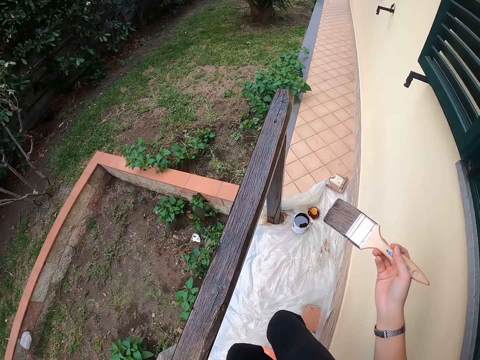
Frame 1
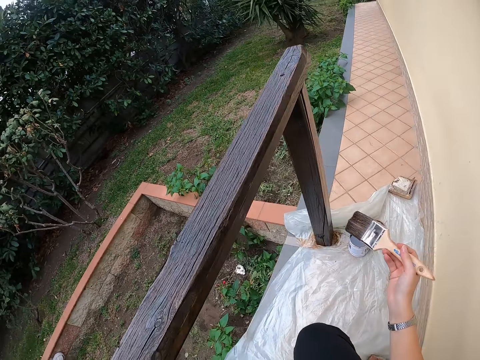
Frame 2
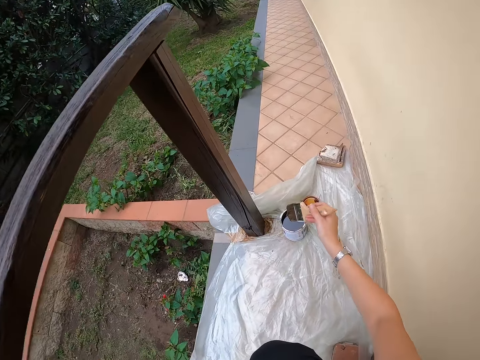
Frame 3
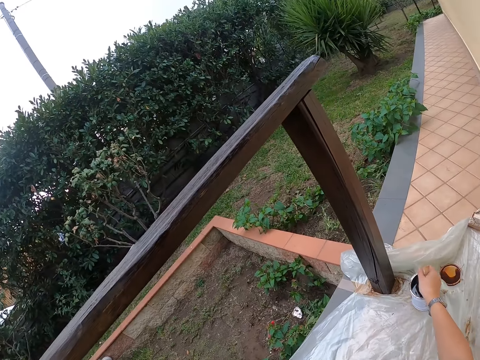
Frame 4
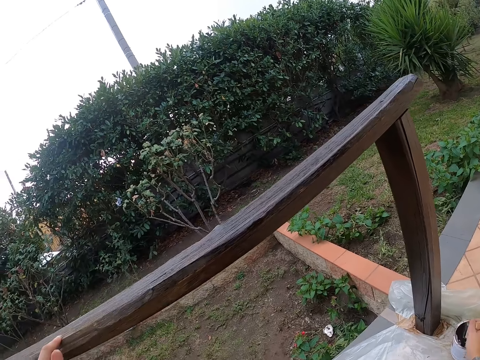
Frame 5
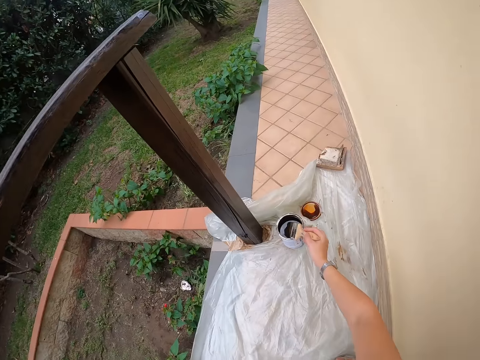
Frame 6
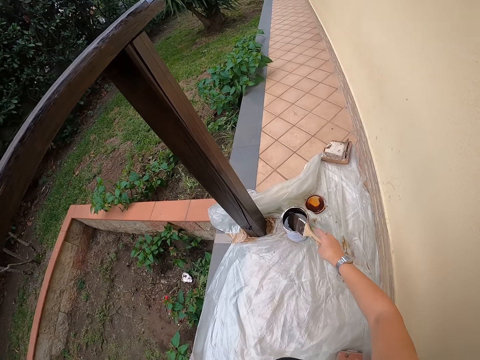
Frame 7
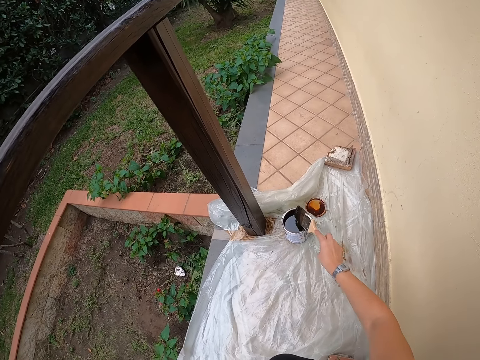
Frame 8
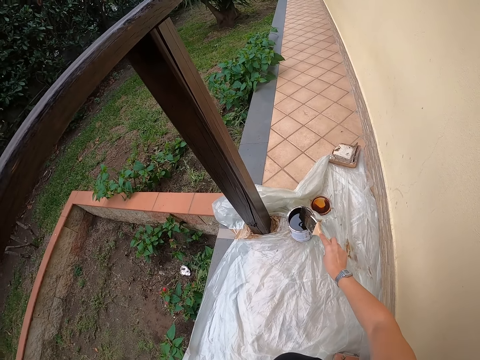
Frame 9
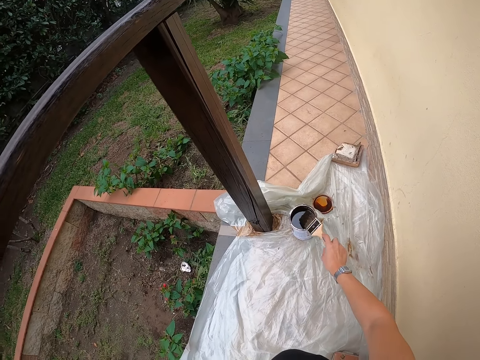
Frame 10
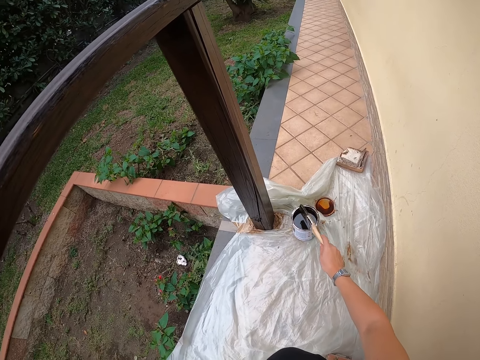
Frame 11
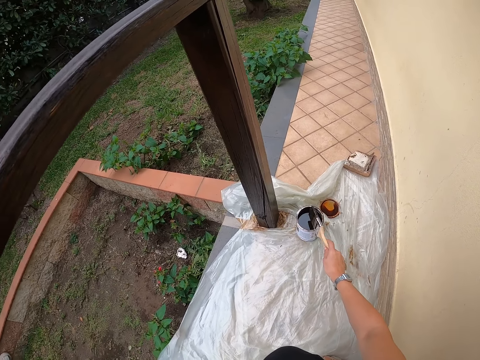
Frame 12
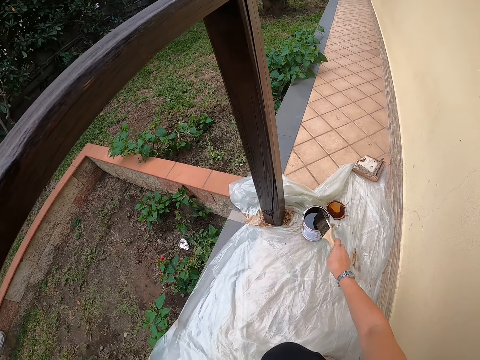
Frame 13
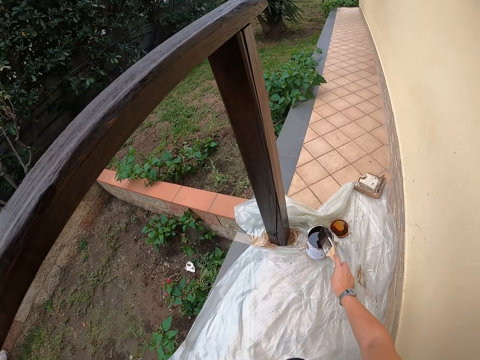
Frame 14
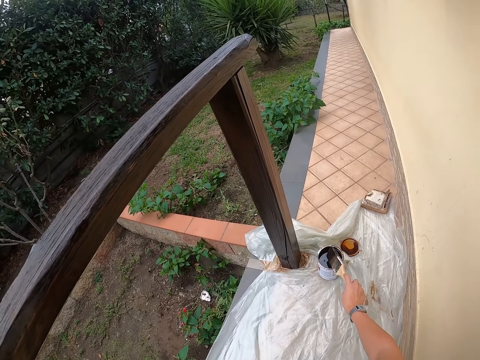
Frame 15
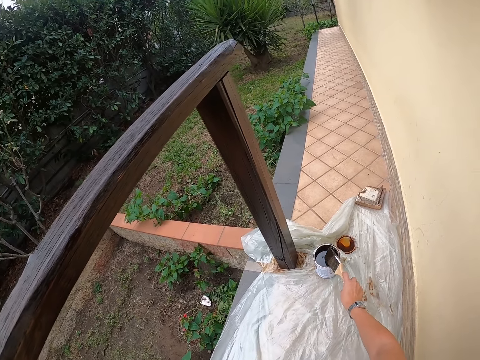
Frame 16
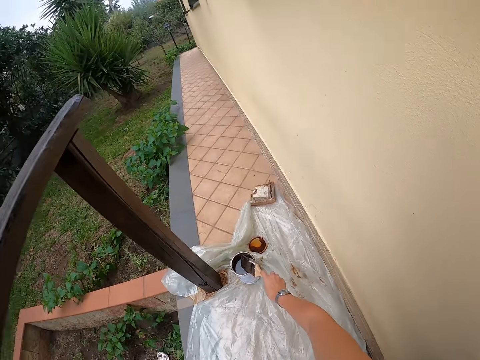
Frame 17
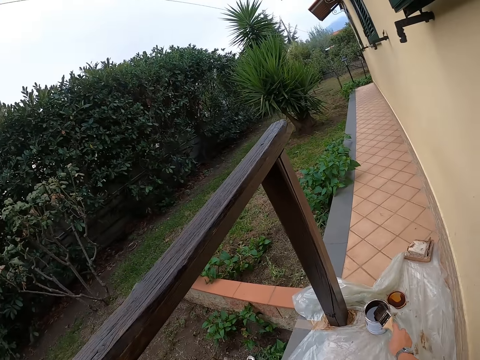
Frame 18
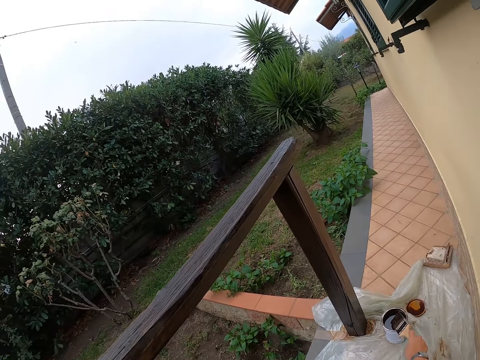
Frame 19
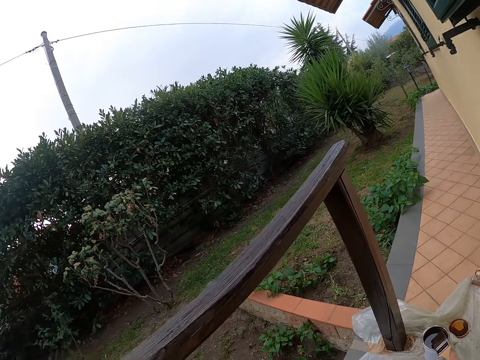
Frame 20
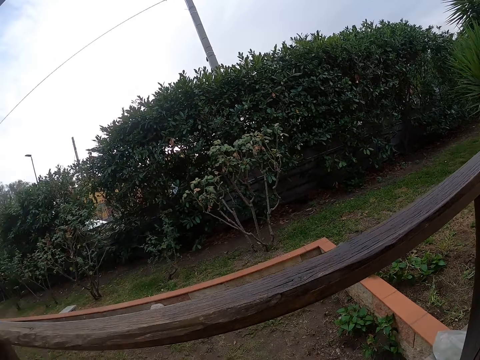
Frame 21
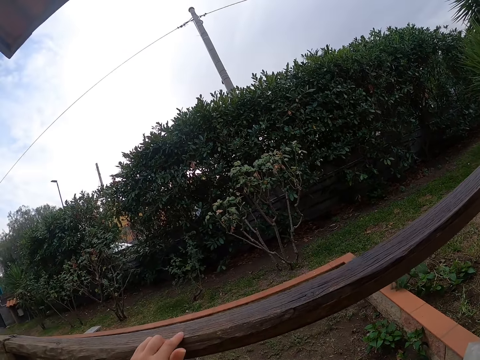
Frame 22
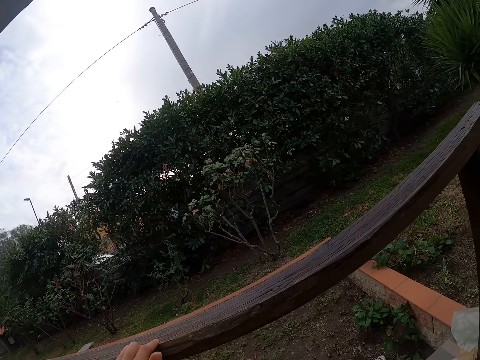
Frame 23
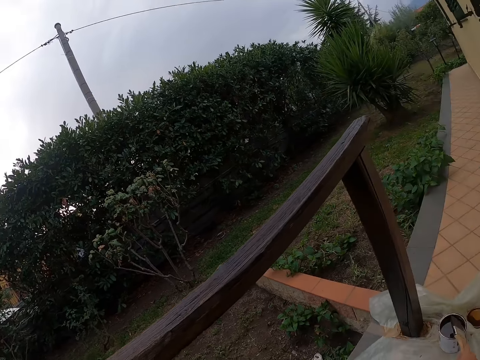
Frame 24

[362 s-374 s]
The camera wearer squats on the floor. They draw paint from the paint can or container using the paint brush. They hit the paint brush on the paint container.

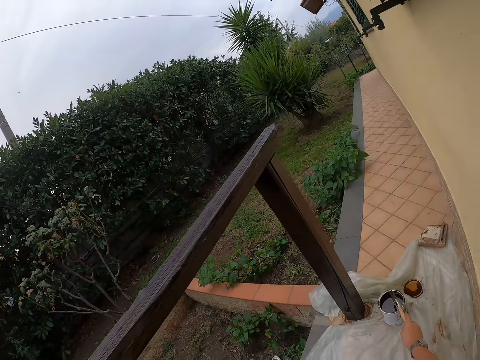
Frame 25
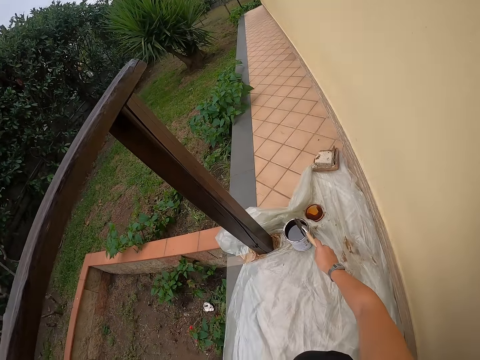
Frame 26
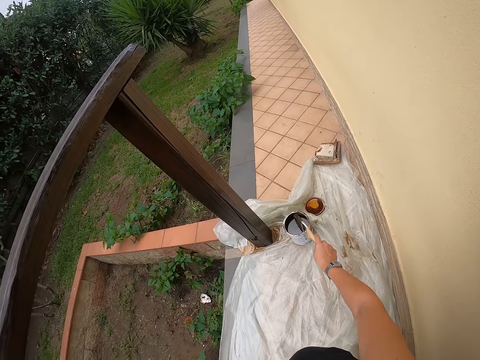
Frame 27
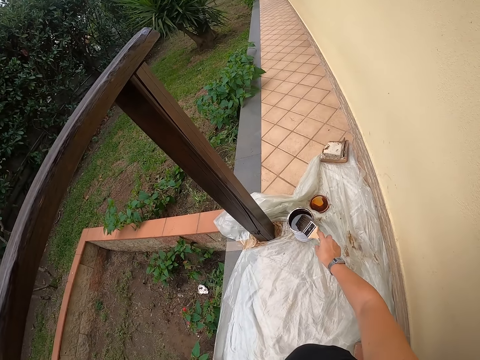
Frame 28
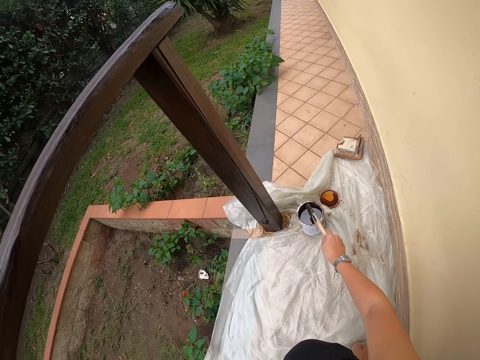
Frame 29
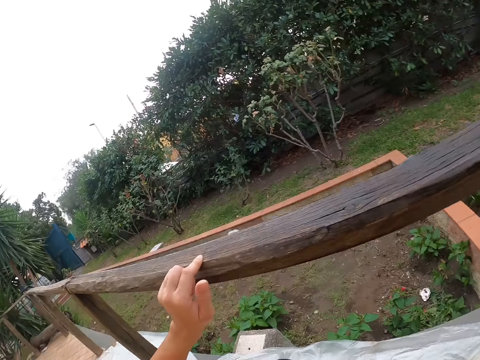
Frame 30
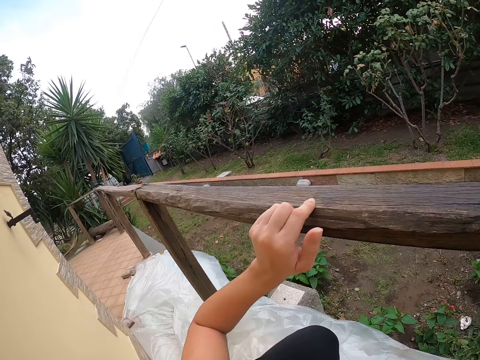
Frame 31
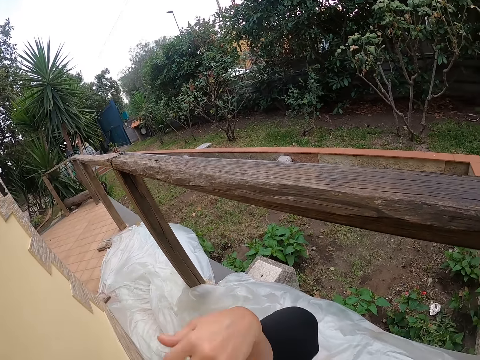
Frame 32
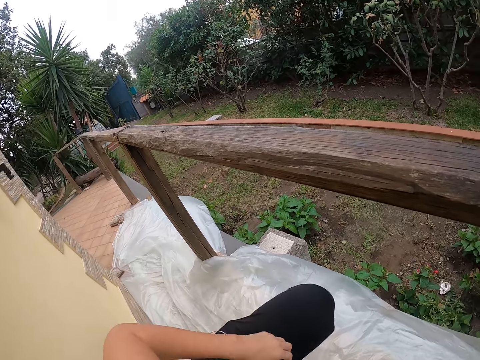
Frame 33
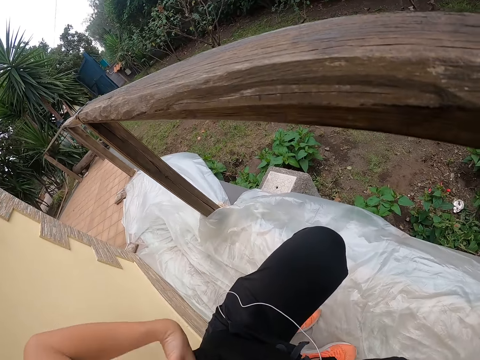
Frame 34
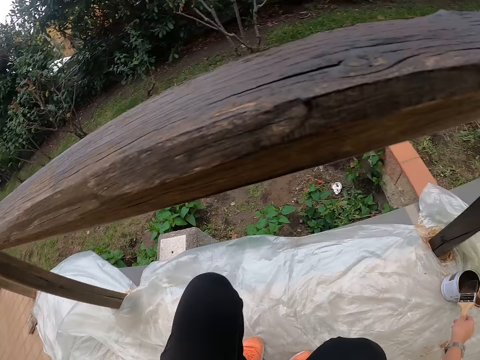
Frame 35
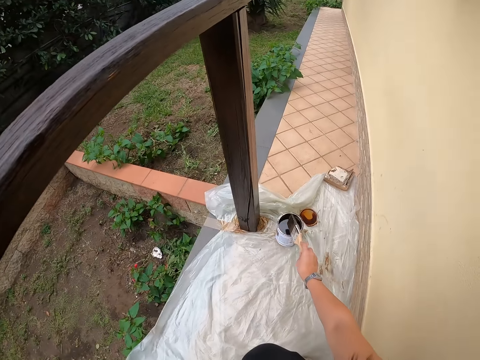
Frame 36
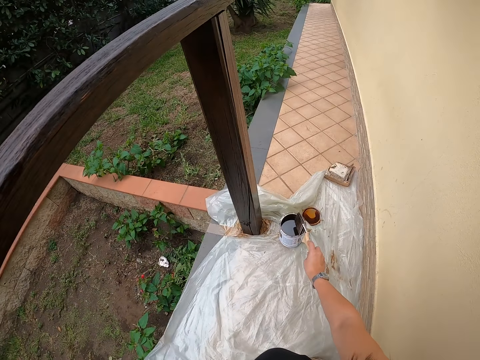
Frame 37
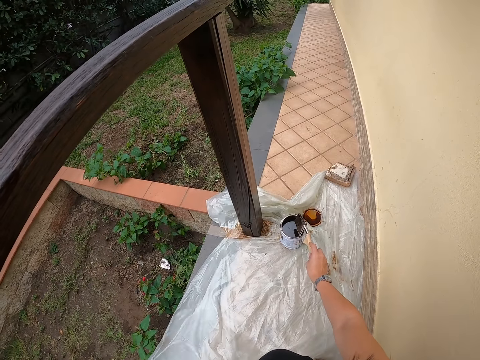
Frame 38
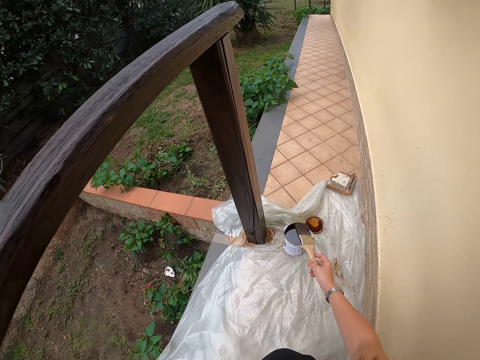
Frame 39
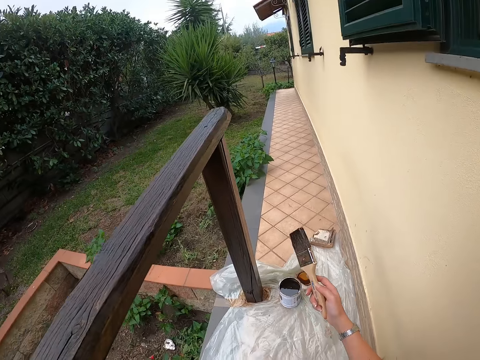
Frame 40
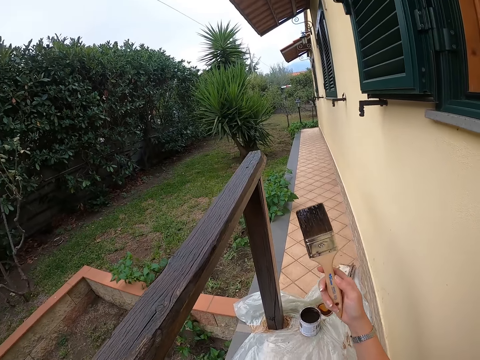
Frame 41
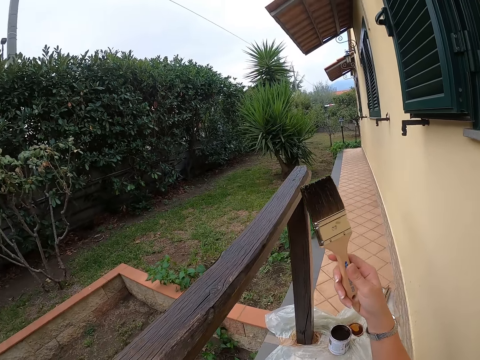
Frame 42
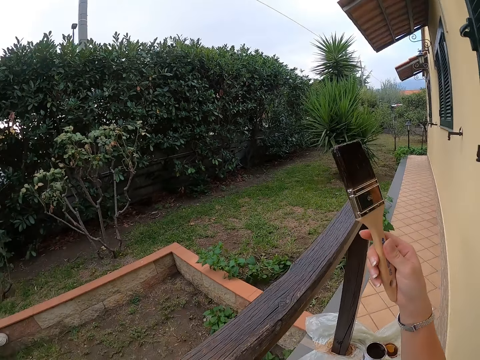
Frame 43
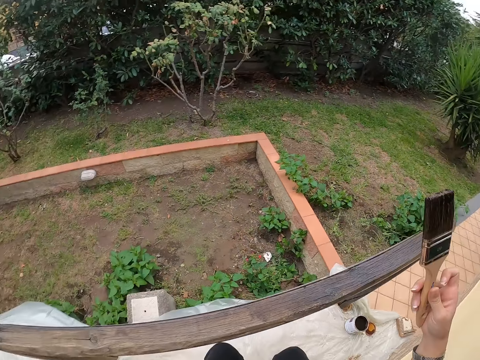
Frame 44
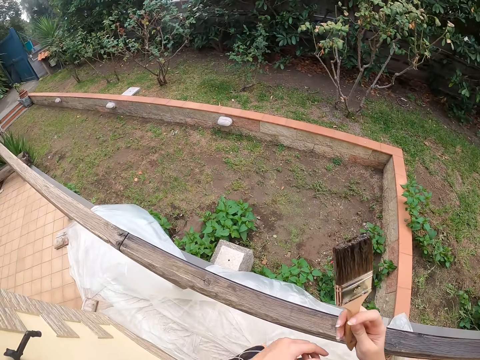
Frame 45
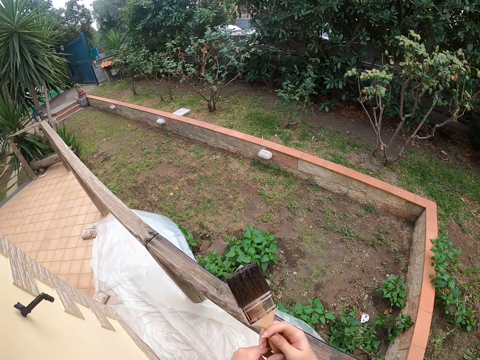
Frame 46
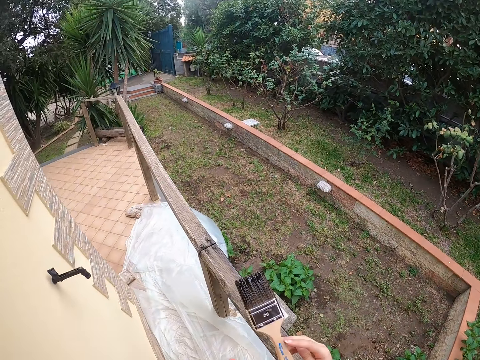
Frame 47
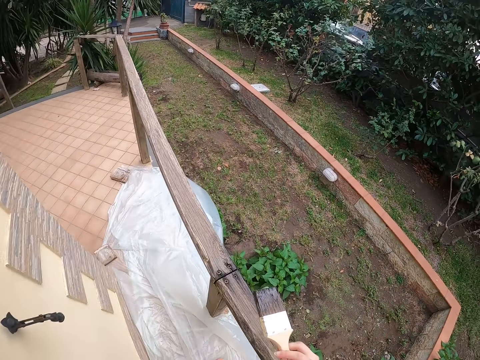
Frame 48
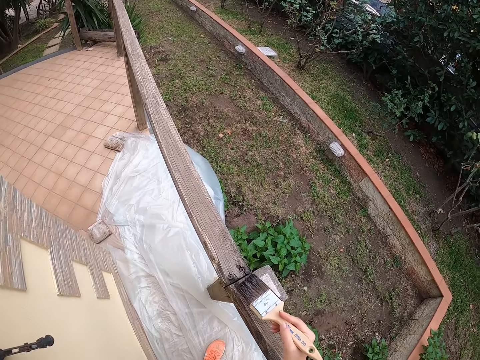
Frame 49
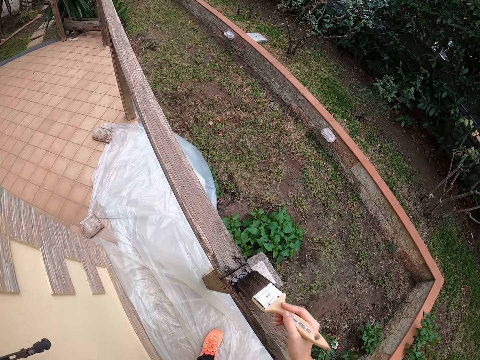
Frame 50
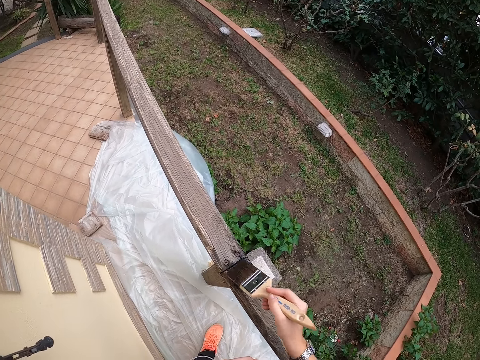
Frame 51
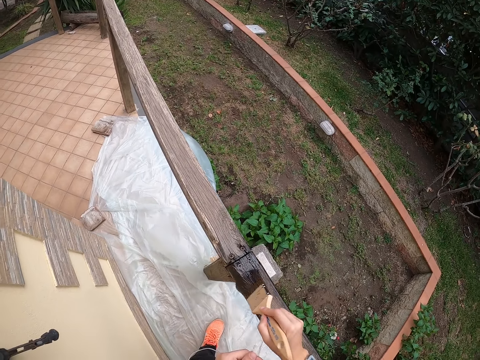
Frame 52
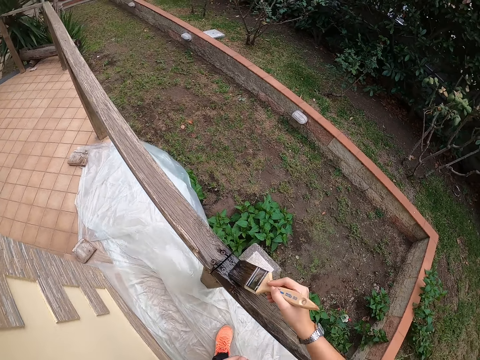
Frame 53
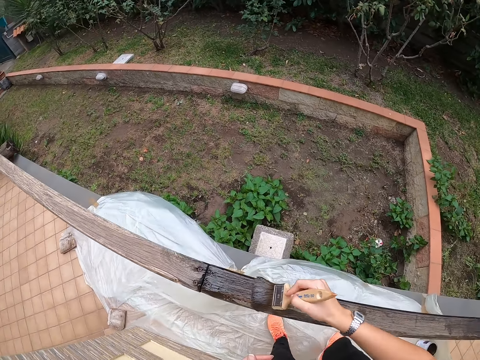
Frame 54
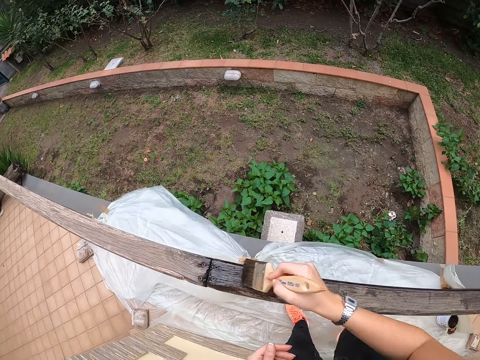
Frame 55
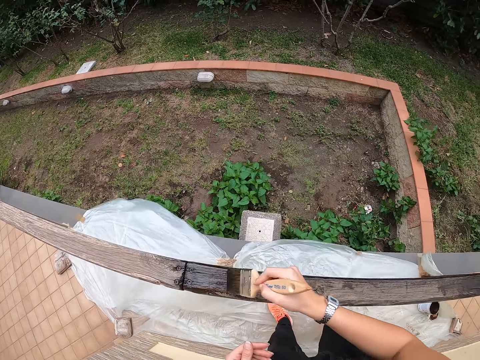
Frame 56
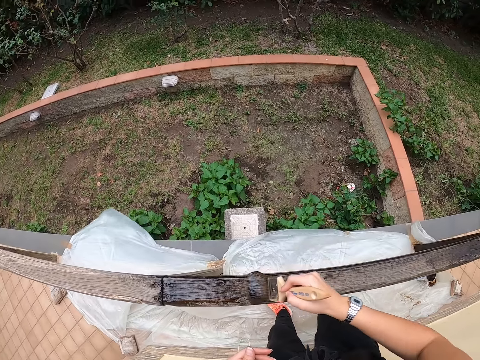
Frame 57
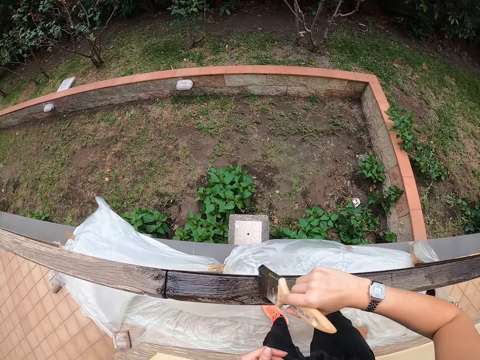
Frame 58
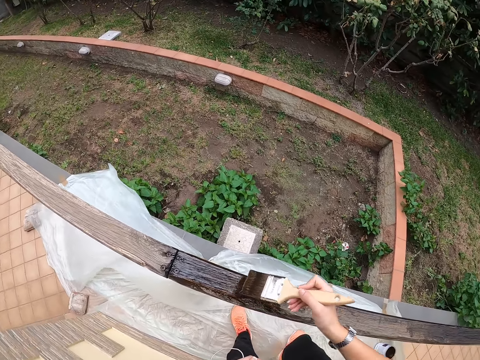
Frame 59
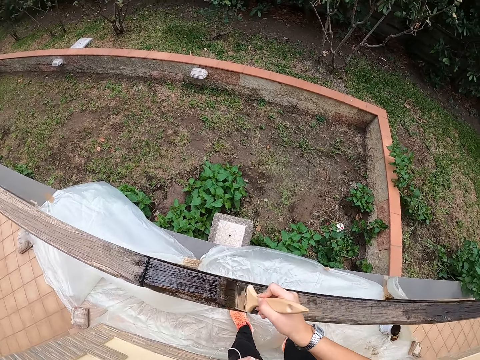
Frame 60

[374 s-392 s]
The camera wearer removes her left hand from the railing. She stands up. She paints the railing with the brush.
